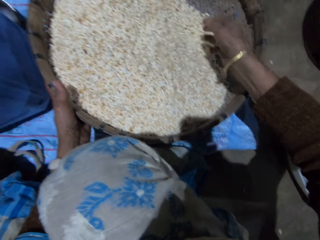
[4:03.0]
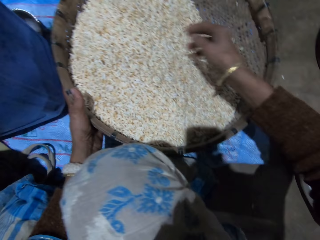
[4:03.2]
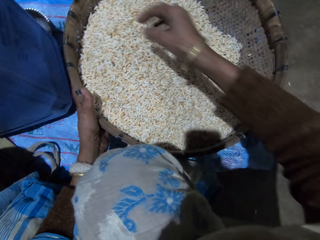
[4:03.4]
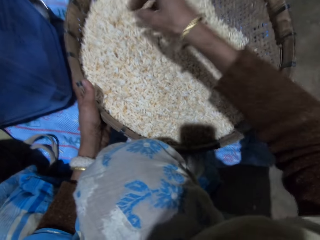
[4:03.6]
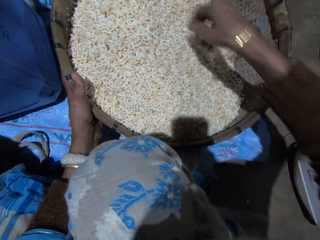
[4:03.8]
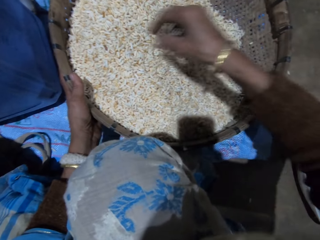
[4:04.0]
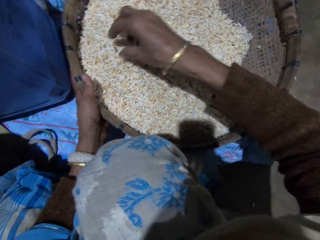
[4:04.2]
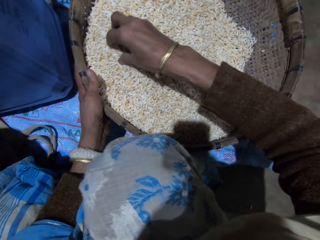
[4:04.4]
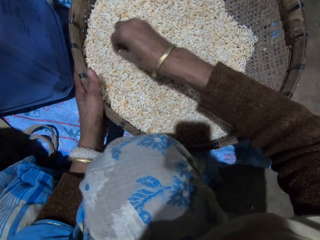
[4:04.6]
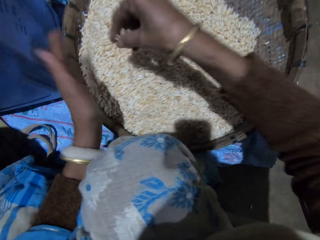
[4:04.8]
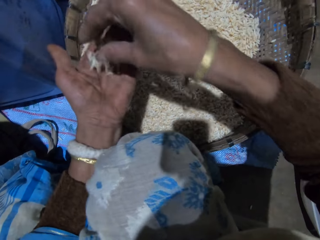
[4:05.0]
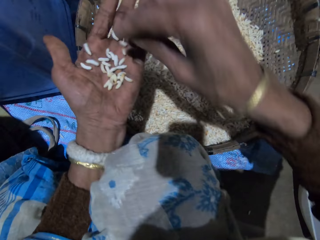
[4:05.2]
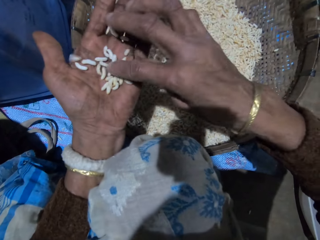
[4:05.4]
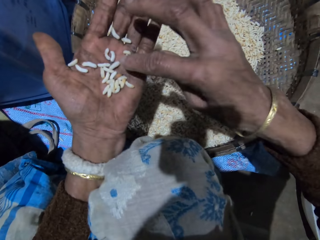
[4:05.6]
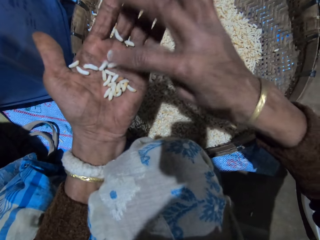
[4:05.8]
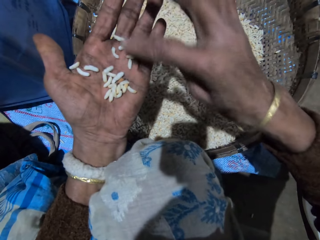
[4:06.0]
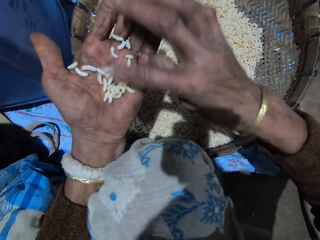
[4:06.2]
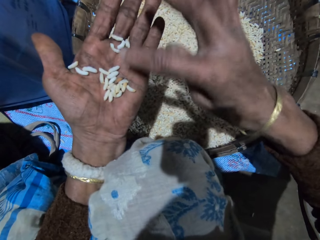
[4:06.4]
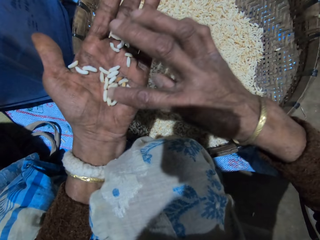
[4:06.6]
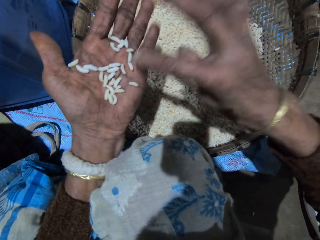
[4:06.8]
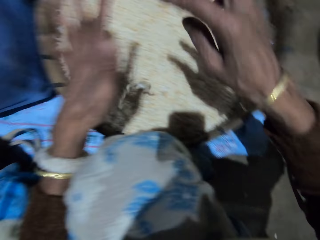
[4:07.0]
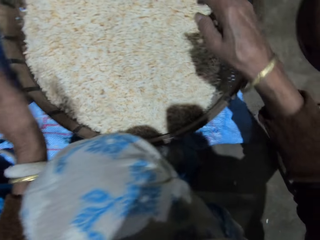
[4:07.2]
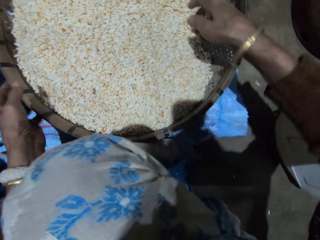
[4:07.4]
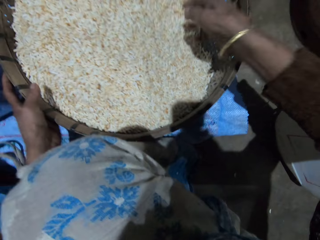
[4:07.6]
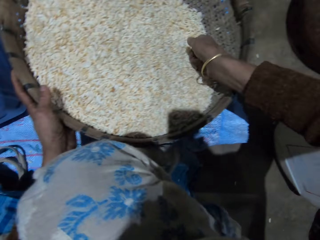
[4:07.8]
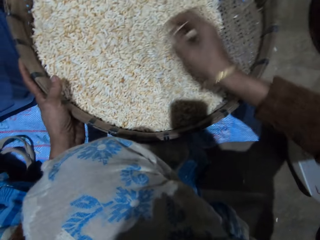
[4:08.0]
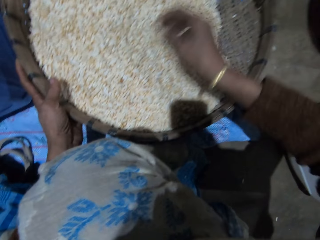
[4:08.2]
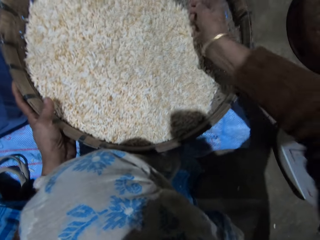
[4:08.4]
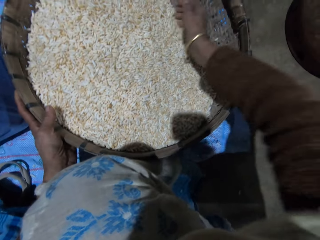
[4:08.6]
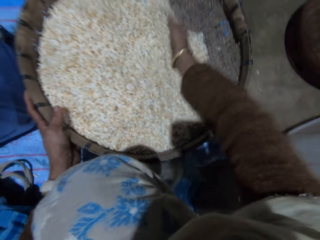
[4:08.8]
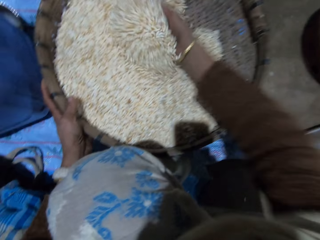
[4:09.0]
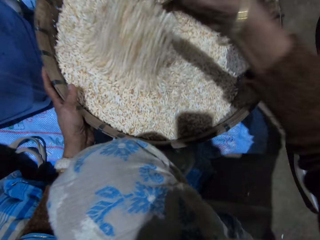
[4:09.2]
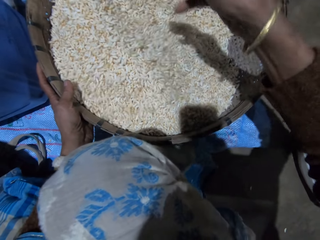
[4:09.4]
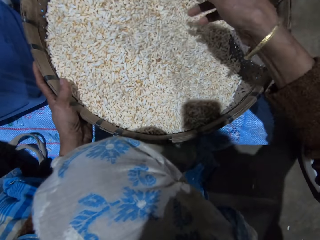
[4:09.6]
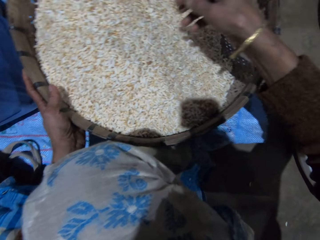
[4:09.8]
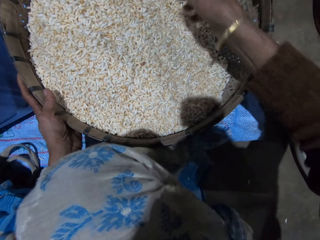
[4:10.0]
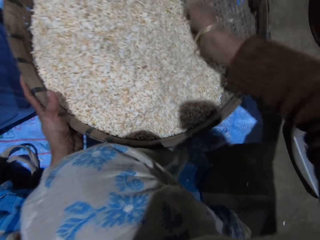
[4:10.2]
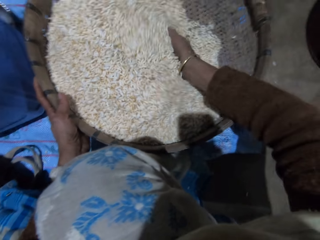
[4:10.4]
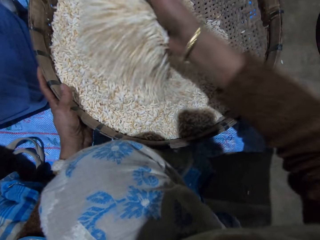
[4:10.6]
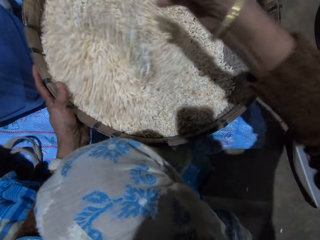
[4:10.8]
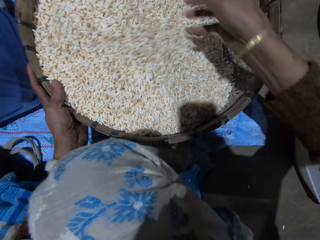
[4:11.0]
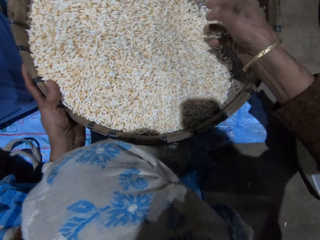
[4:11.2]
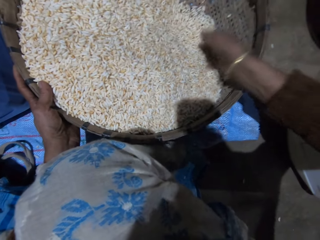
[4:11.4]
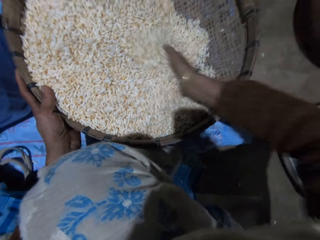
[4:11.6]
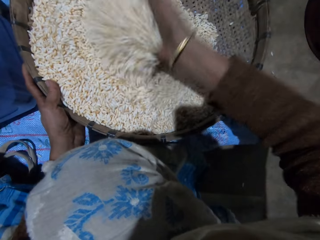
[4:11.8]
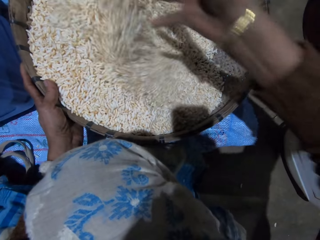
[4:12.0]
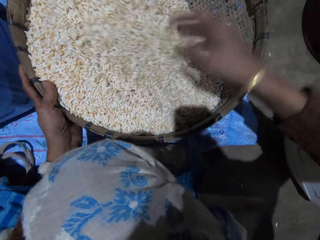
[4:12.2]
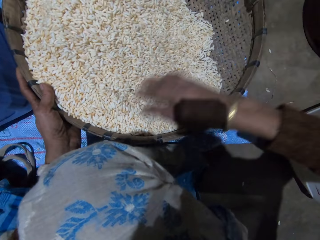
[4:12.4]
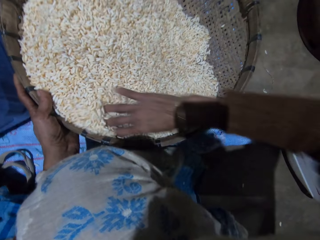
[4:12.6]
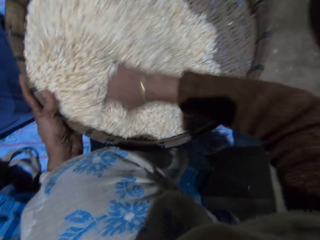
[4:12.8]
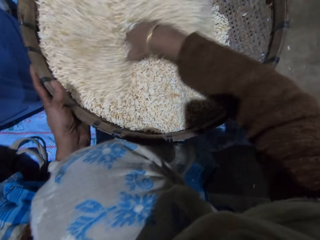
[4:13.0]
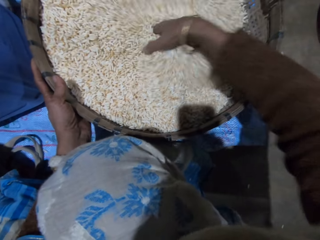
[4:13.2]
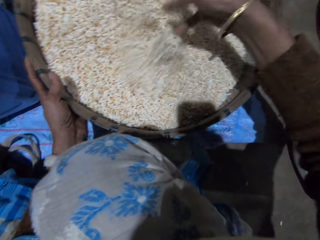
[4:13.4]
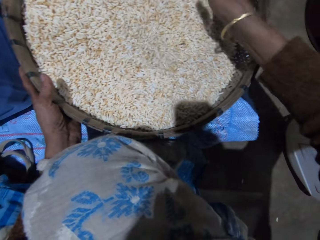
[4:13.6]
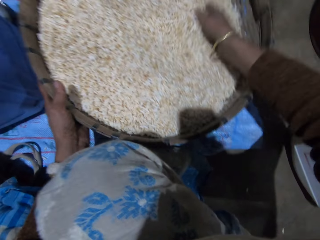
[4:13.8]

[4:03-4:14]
The camera wearer picks grains from the basket with her right hand. She drops the grains in her right hand on her left hand. She sorts out the grains with her right hand. She pours the grains in her left hand into the basket of grains. She sorts out the grains with her right hand. She turns the grains in the basket with her right hand.

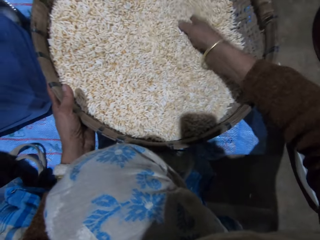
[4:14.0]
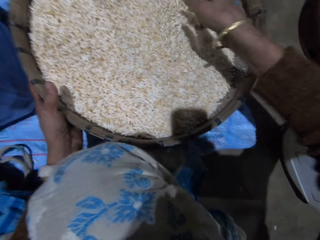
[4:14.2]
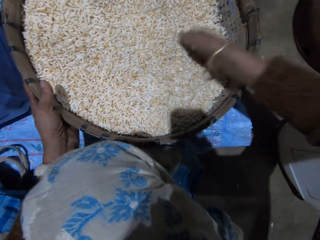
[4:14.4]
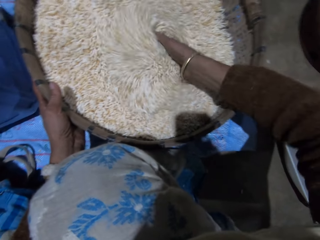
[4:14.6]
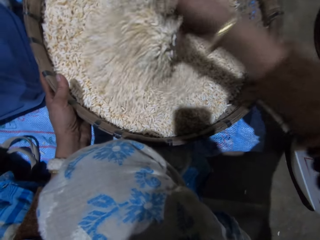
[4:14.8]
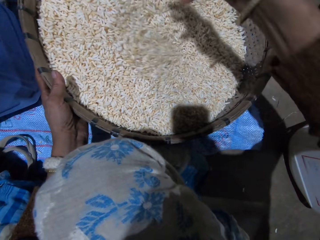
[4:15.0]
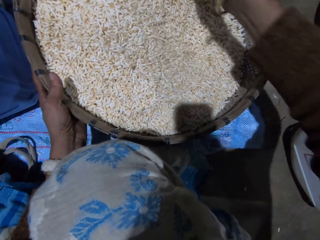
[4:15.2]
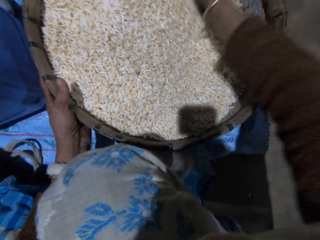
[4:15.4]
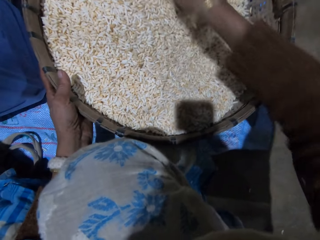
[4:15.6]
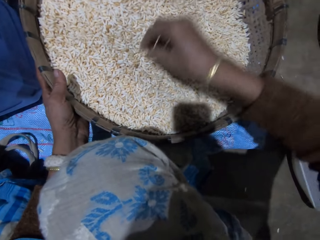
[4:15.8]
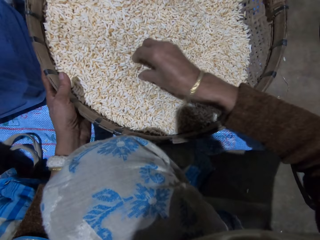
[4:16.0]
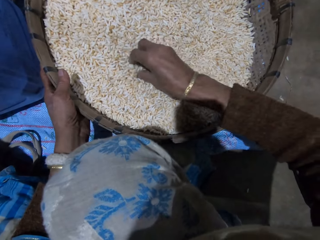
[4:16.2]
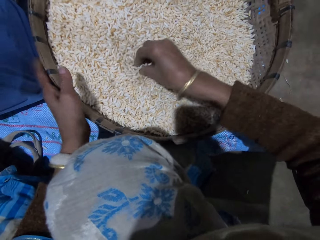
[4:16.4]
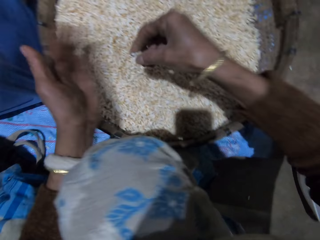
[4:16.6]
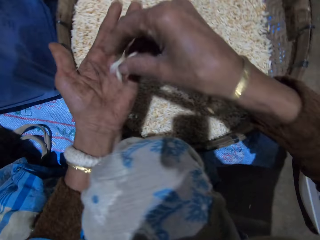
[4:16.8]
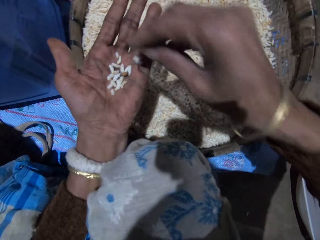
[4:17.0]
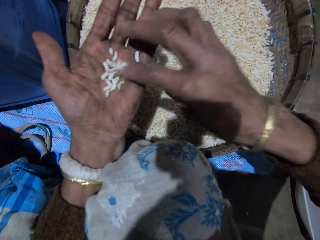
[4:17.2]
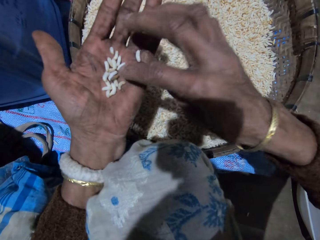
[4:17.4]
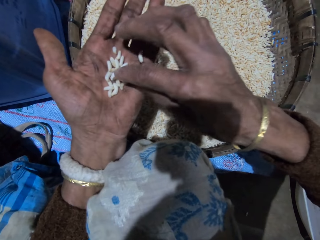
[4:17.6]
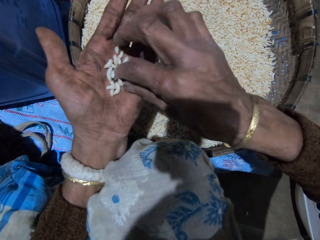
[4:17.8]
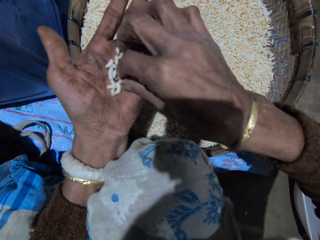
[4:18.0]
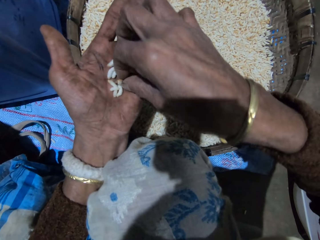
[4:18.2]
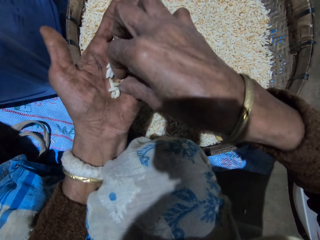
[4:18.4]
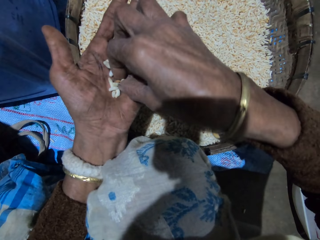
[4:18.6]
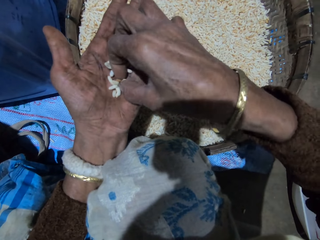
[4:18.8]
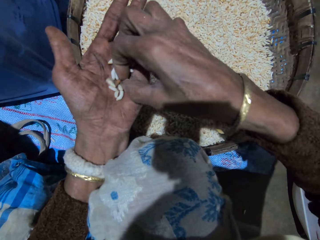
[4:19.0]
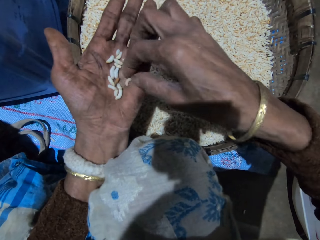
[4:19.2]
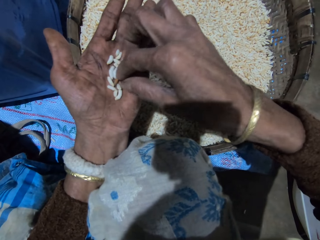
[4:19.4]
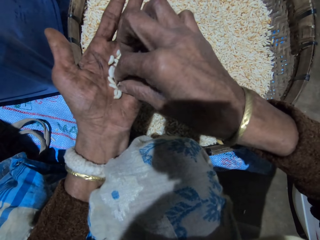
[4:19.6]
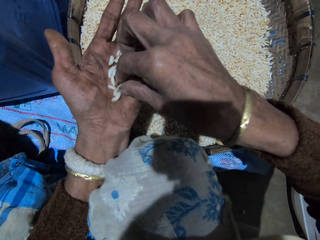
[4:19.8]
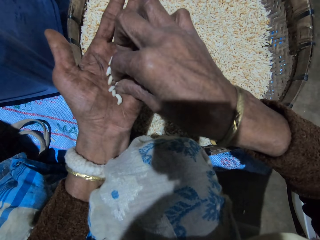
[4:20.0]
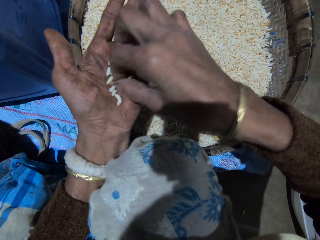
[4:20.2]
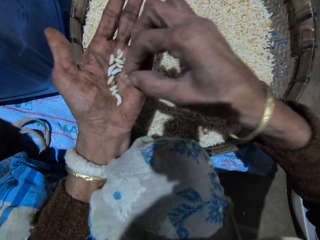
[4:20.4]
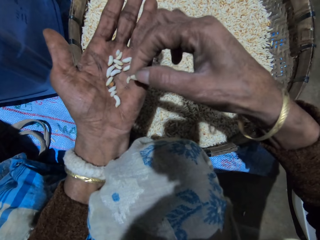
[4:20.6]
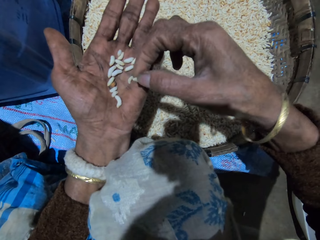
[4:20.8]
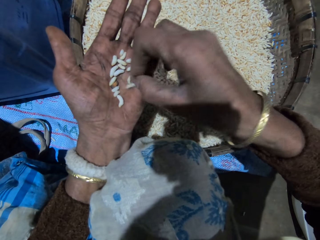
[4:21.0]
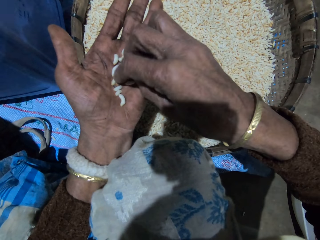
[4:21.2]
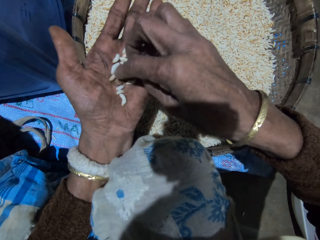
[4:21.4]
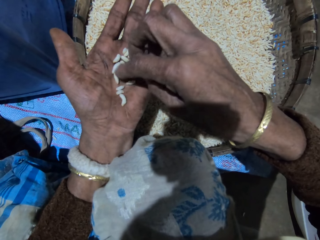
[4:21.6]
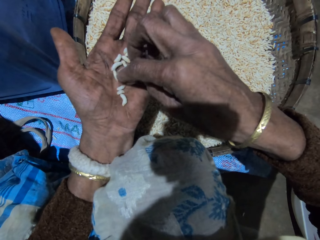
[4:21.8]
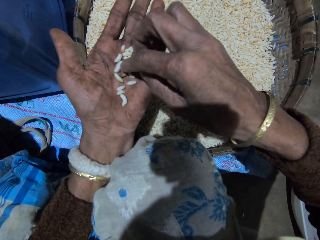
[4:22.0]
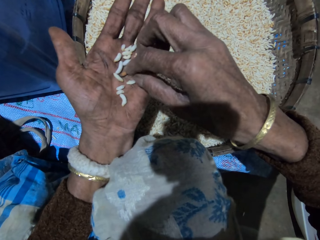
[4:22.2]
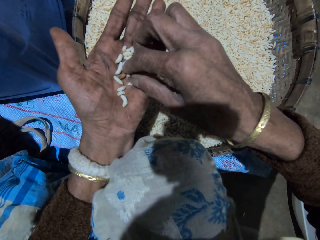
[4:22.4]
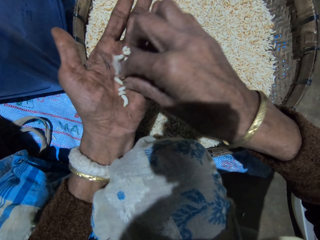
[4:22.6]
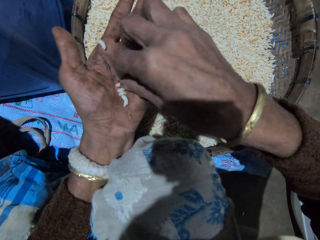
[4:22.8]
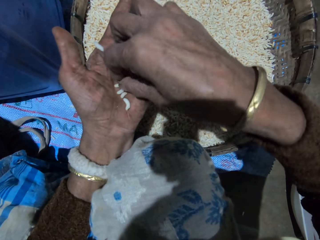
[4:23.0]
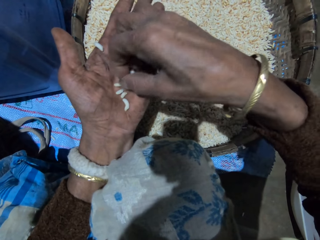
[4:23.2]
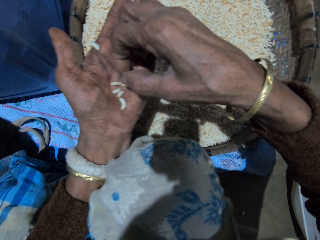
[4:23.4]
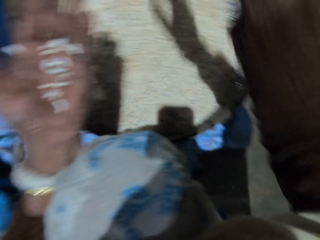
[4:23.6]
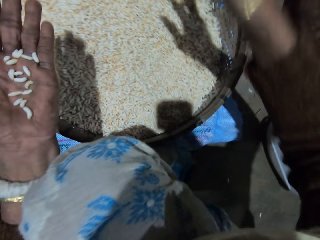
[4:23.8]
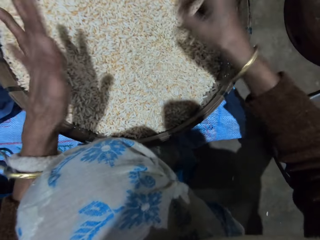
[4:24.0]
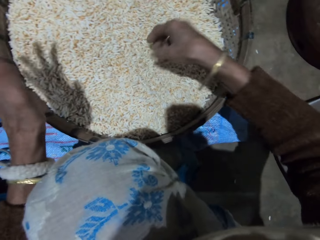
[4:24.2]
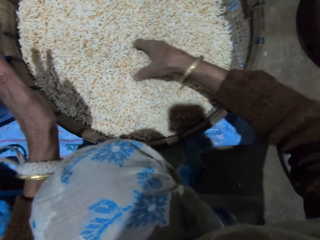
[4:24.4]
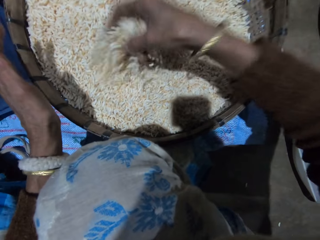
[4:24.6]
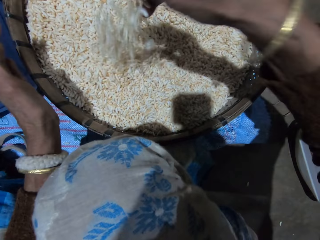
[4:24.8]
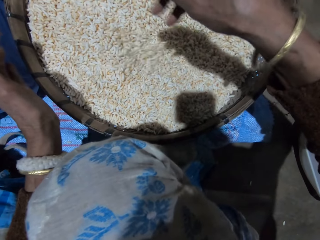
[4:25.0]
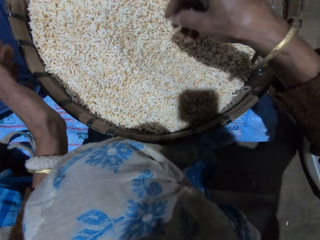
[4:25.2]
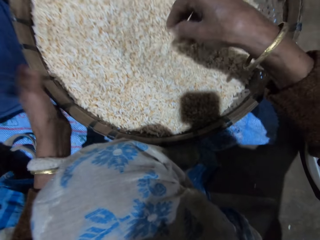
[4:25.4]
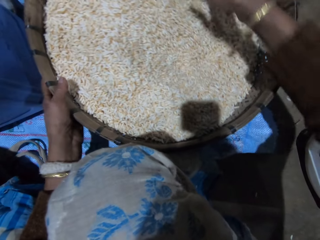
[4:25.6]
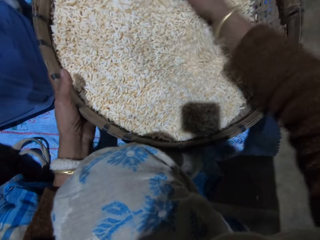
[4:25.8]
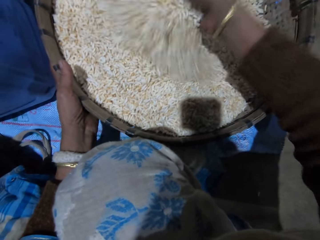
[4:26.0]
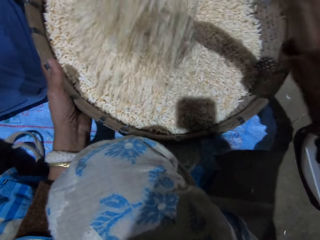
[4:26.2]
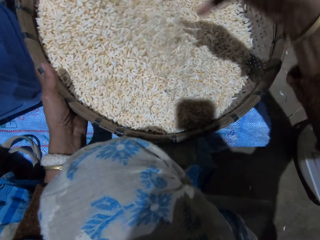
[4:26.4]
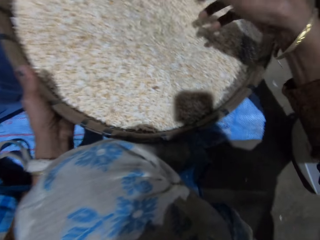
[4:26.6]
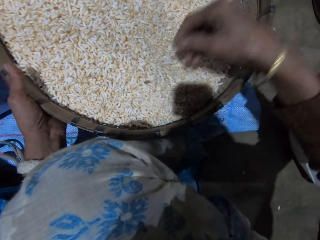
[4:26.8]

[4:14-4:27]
The camera wearer picks grains from the basket with her right hand. She drops the grains in her right hand on her left hand. She sorts out the grains with her right hand. She takes out dirt from the grains in her left hand with her right hand. She picks up unwanted grain. She pours the grains in her left hand into the basket of grains. She throws the dirt in her right hand. She sorts out the grains with her right hand. She turns the grains in the basket with her right hand.
